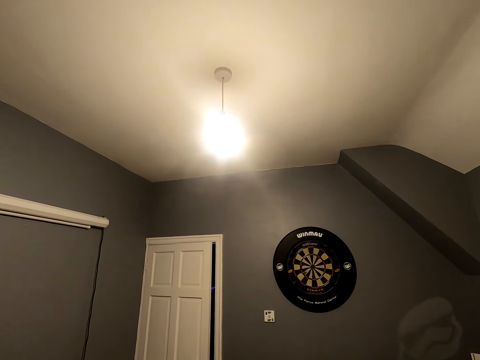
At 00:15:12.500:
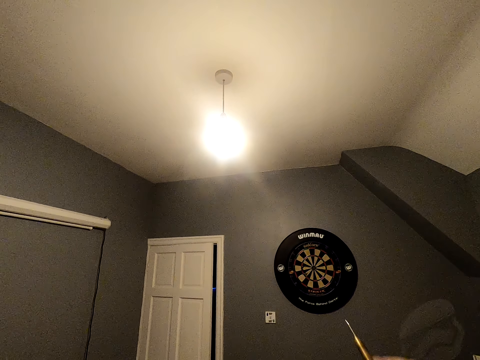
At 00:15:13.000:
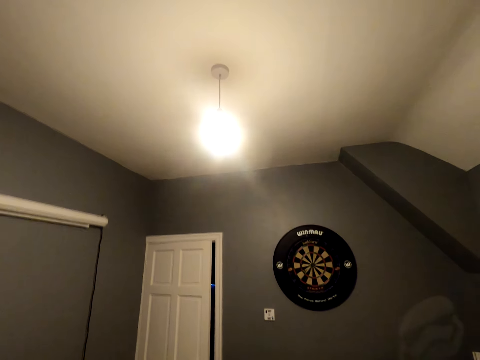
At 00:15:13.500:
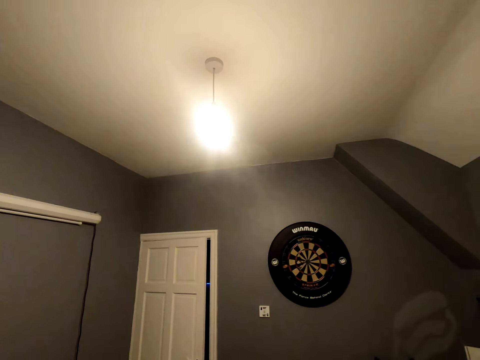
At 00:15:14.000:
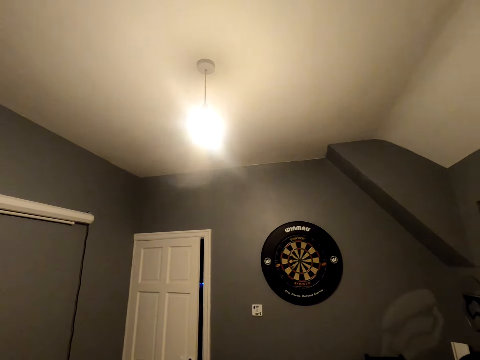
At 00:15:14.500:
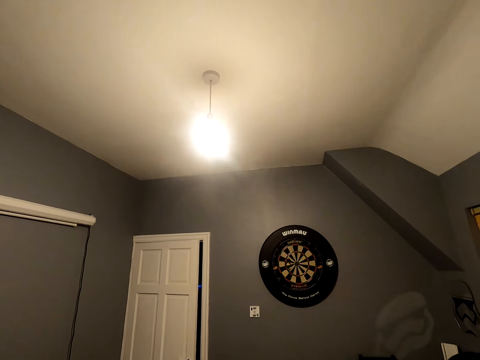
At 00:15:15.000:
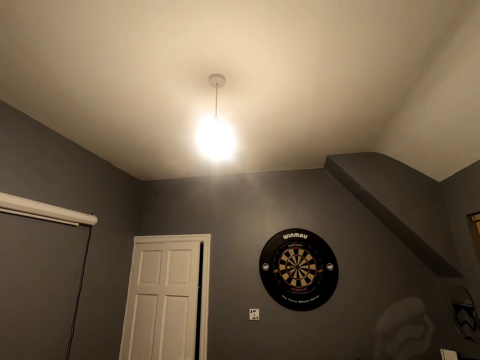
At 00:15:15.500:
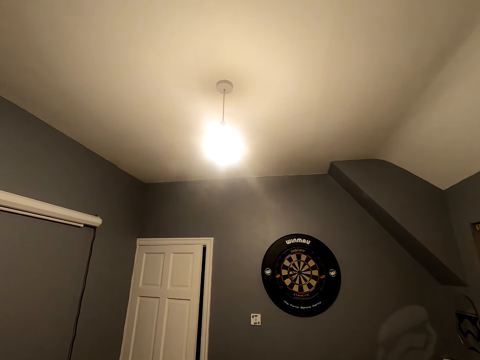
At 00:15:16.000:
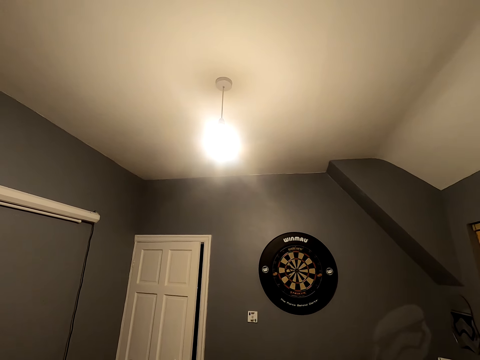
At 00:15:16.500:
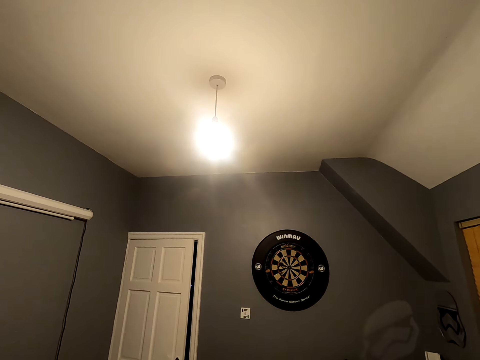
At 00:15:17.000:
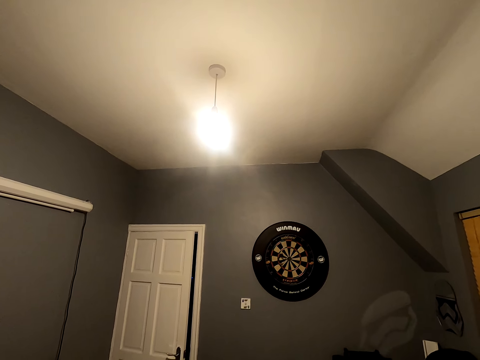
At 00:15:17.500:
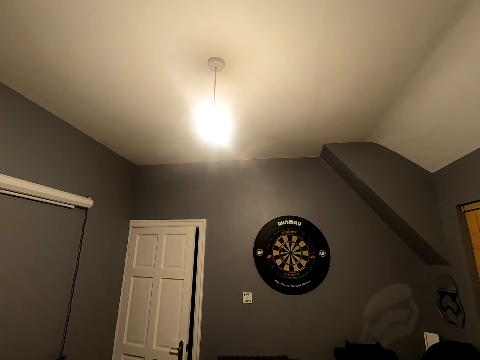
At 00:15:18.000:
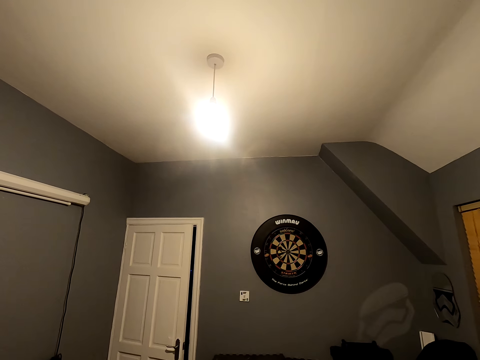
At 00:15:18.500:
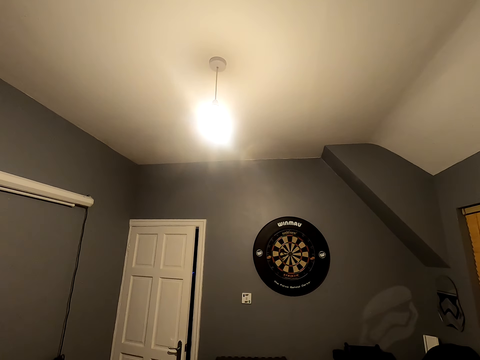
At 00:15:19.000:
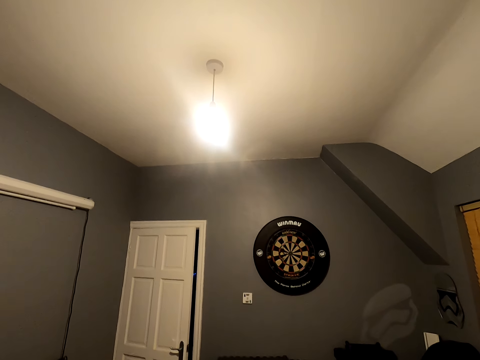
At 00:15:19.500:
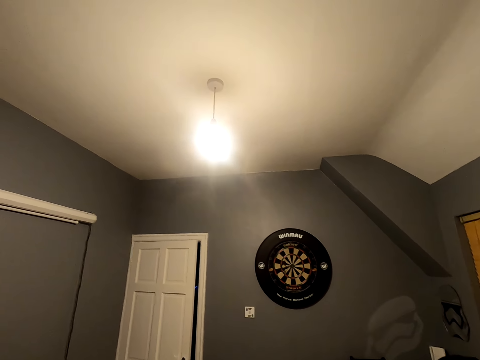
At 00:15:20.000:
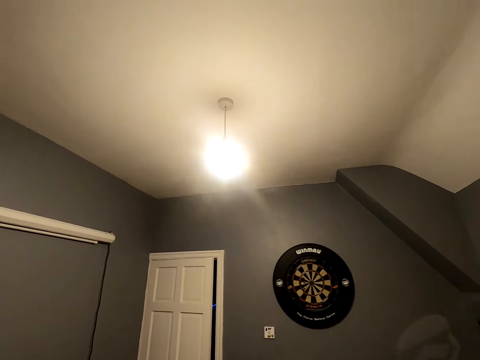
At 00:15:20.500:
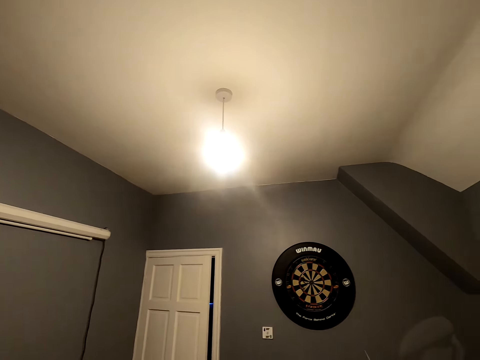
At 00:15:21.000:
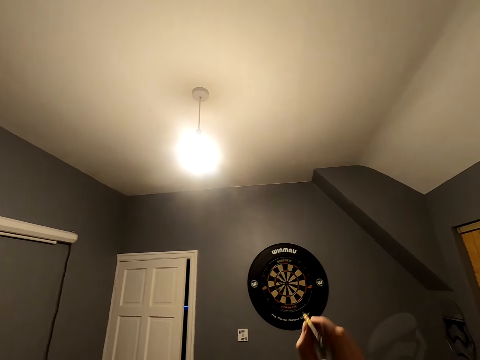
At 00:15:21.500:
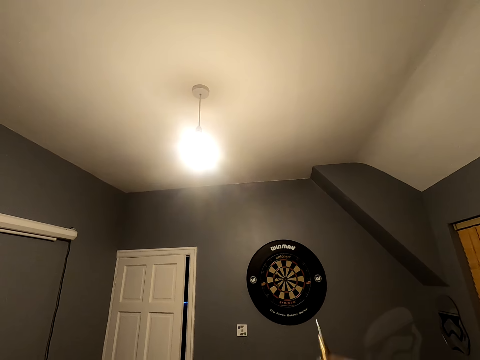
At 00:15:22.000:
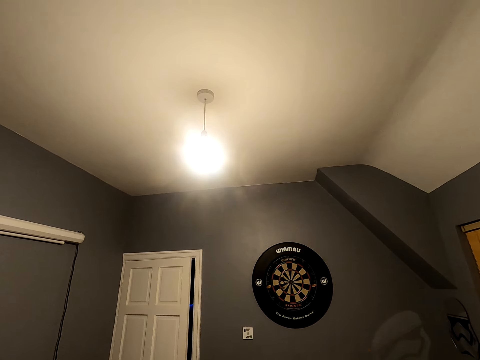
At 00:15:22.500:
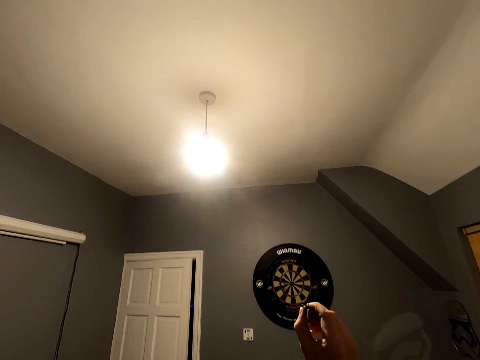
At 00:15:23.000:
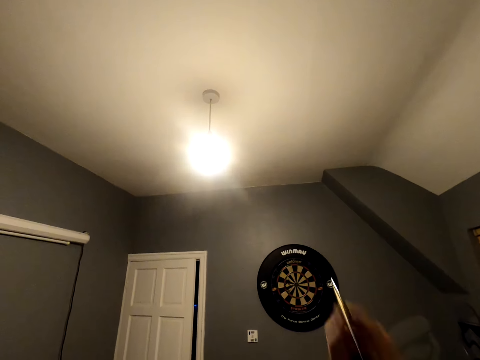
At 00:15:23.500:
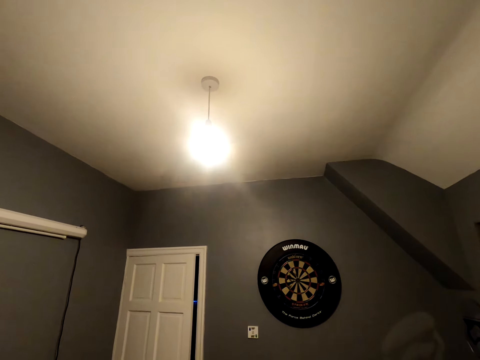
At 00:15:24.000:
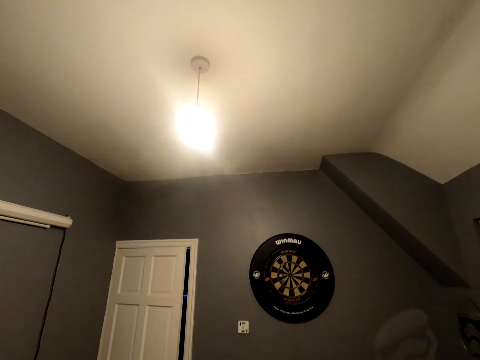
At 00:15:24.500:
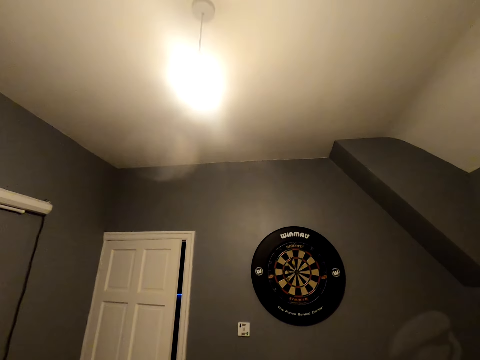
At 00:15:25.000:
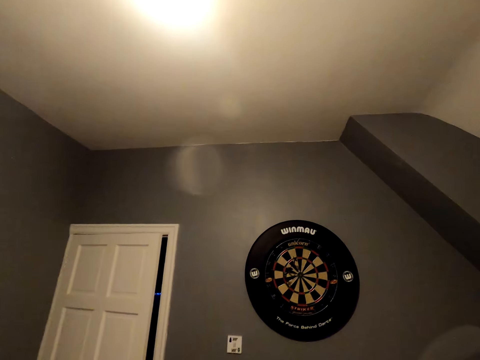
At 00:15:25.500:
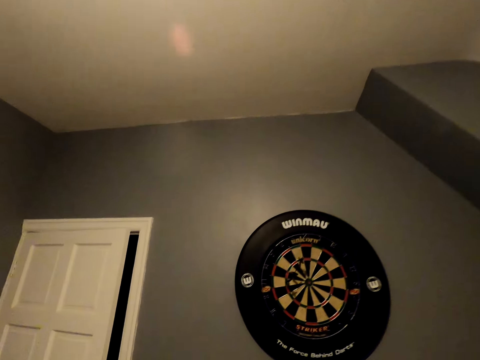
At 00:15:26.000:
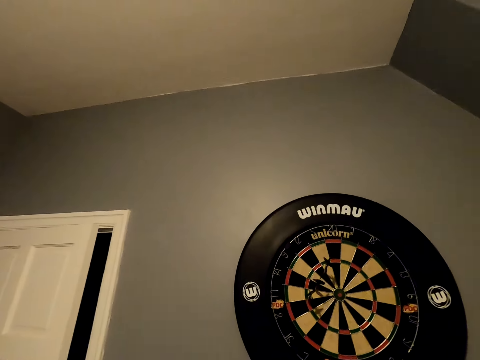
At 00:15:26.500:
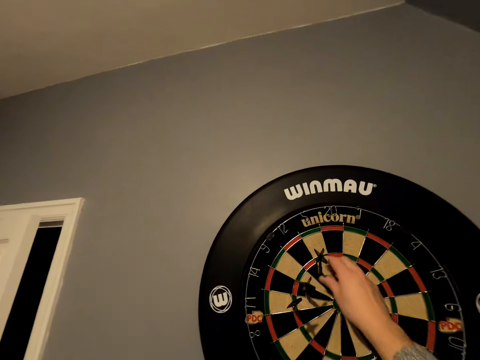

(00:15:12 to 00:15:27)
The camera wearer positions the dart and throws the dart. They look at the dartboard. They position the dart and throw the dart. They walk close to the dartboard. They pick the soft tip darts.

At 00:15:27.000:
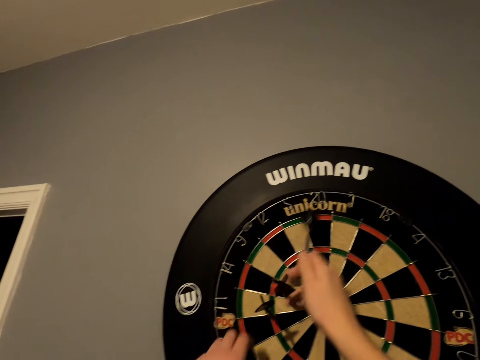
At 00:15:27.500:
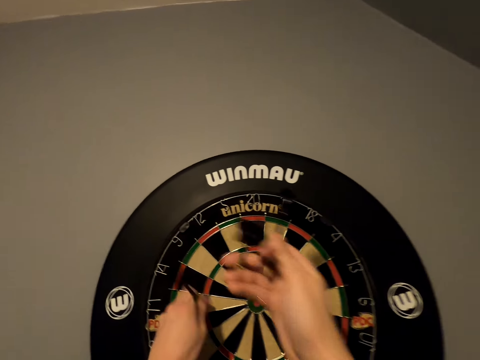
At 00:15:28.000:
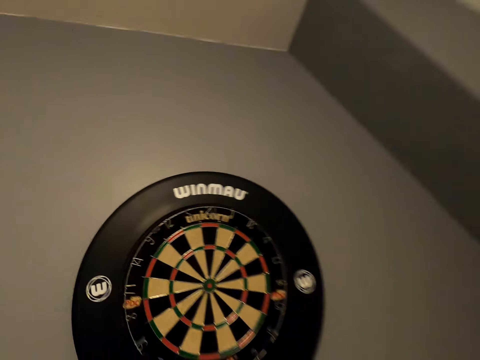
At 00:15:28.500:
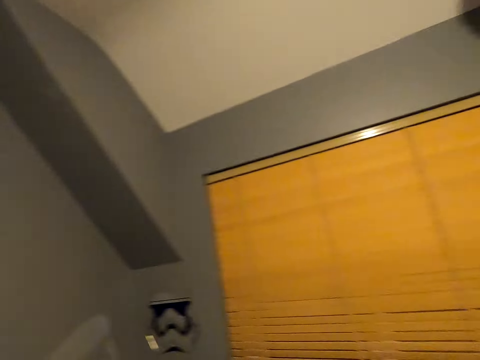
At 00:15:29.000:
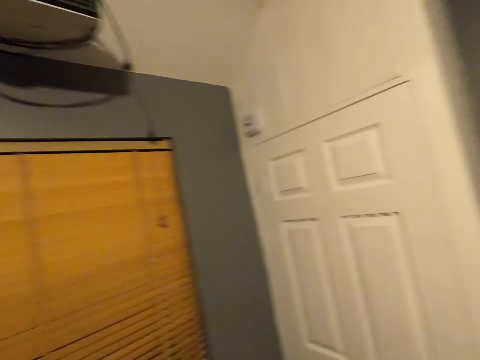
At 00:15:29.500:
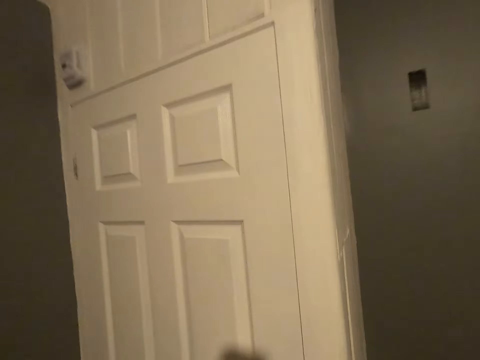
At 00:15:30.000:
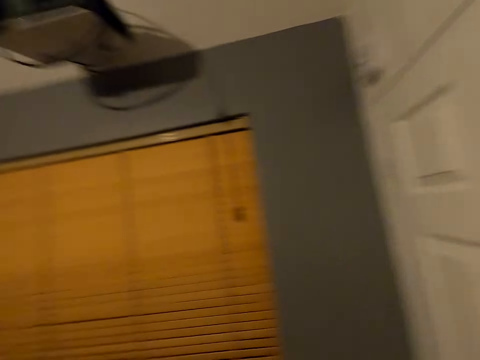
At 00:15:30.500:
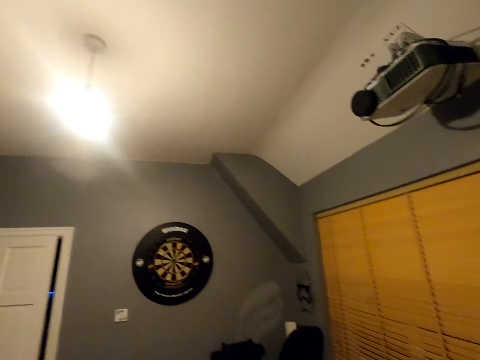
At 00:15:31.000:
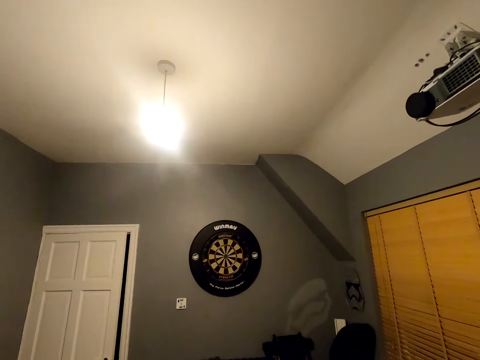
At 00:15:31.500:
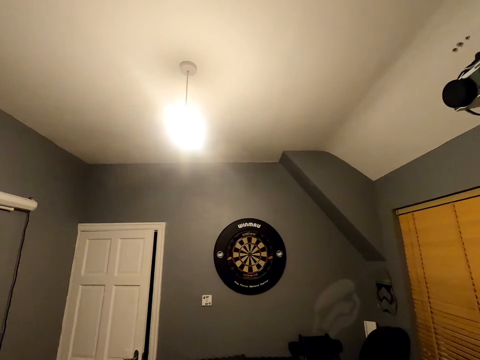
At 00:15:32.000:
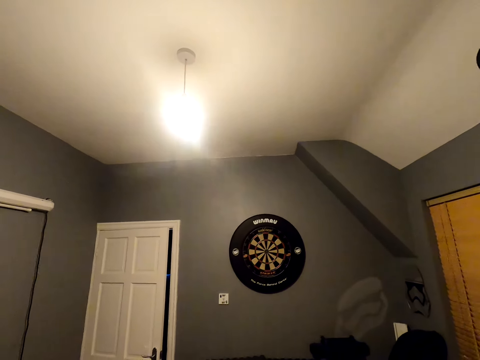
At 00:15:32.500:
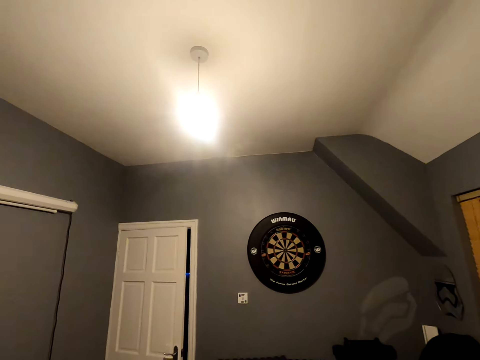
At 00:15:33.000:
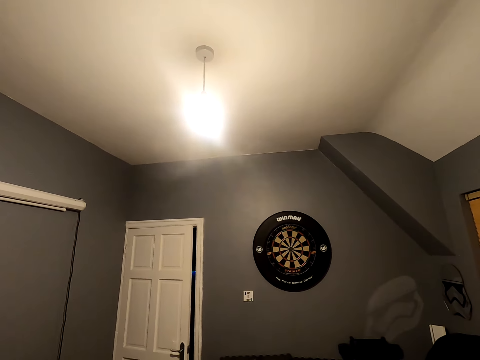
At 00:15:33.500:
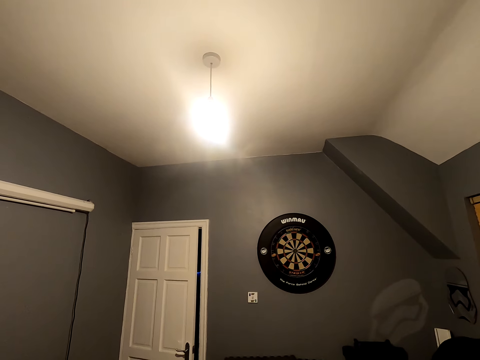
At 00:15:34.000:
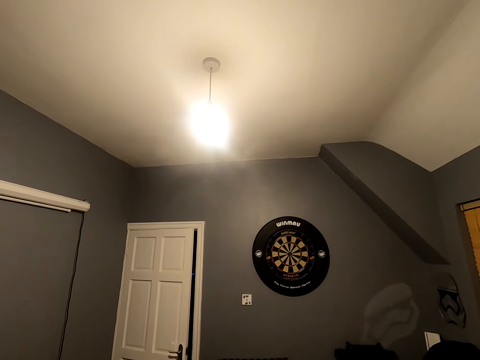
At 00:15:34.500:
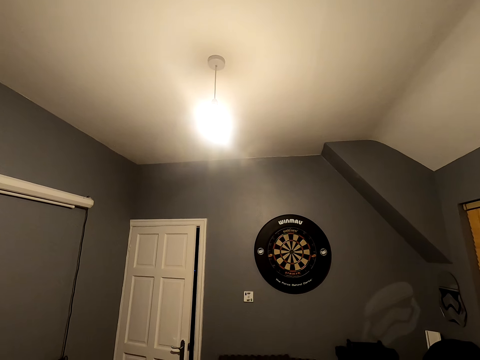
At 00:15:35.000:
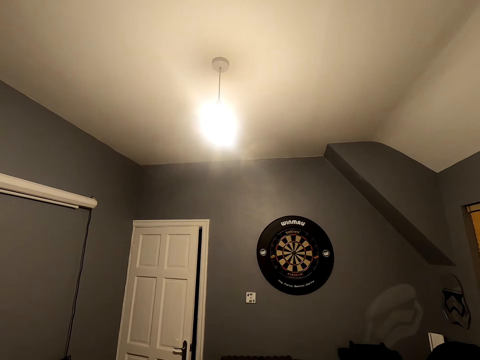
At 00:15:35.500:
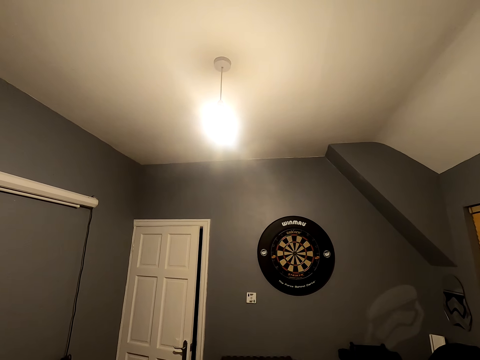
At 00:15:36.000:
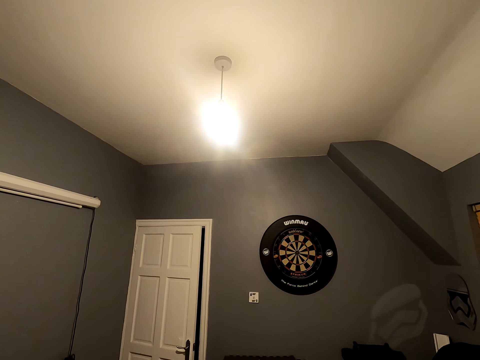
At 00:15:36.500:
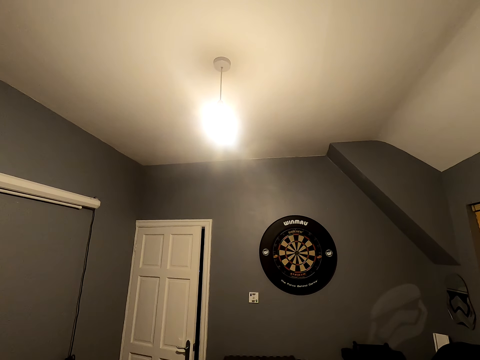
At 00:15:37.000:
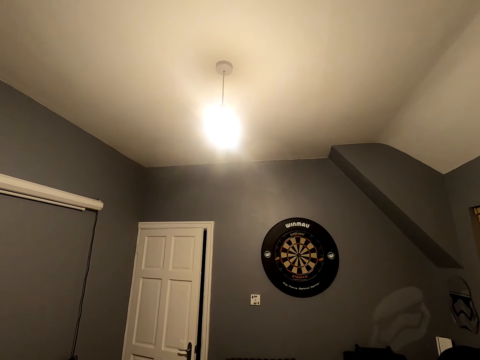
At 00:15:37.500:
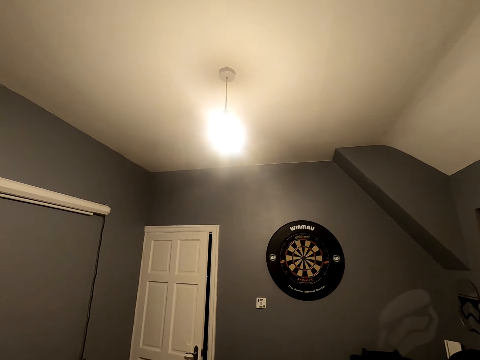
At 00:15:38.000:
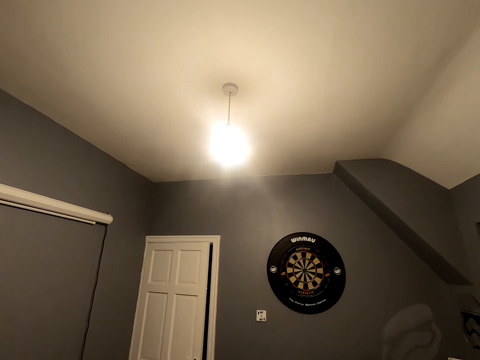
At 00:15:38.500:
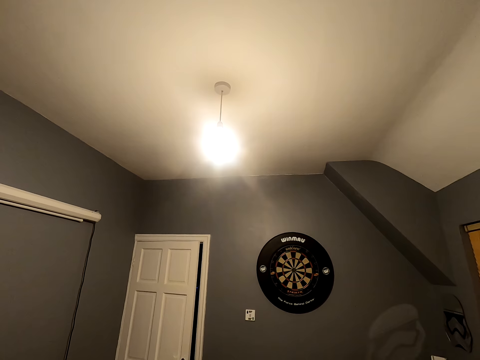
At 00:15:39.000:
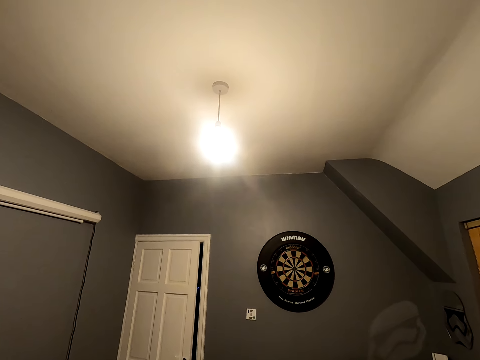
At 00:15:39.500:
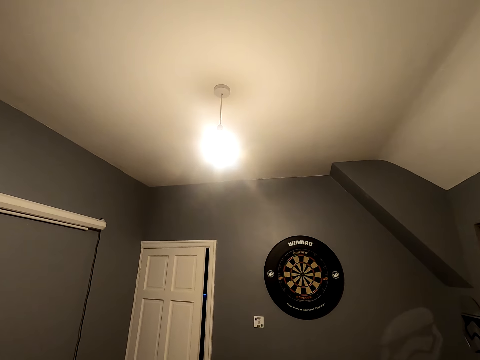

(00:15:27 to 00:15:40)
The camera wearer takes the darts from the dartboard. They walk a few steps in the room, turn around, and look at the dartboard.
